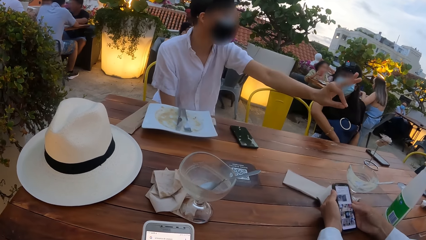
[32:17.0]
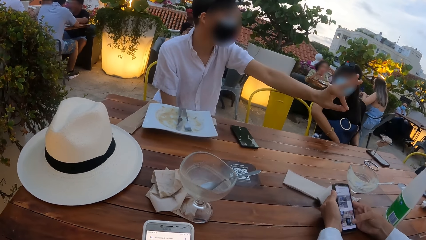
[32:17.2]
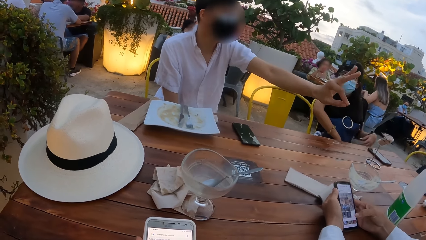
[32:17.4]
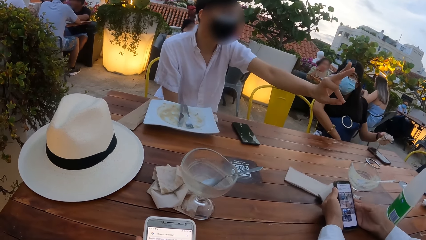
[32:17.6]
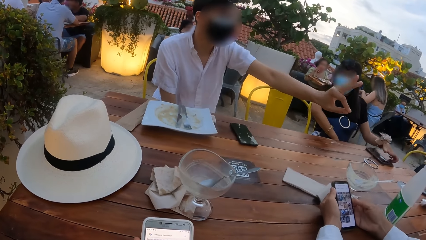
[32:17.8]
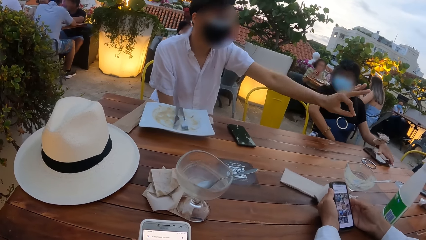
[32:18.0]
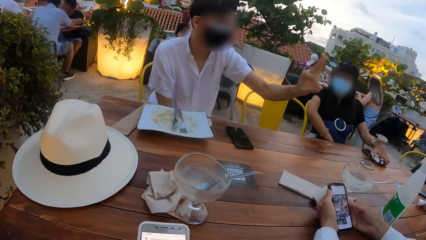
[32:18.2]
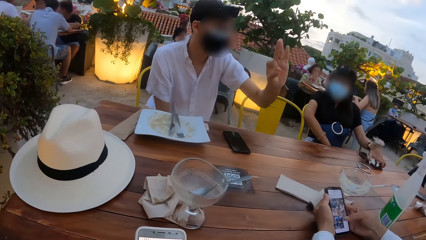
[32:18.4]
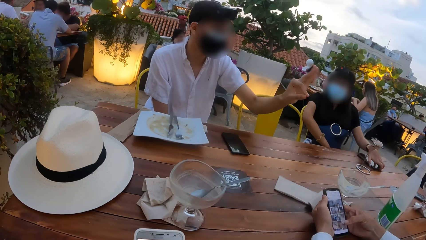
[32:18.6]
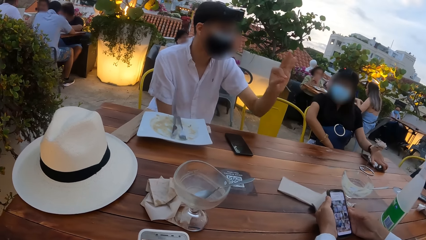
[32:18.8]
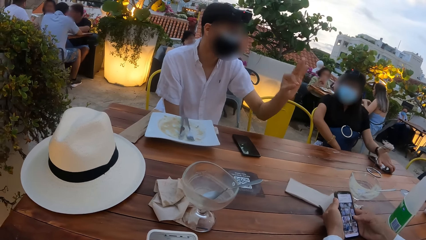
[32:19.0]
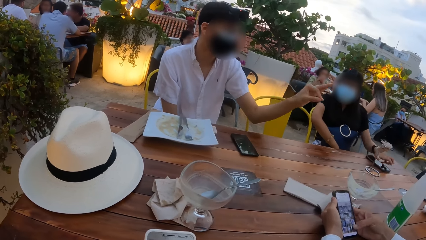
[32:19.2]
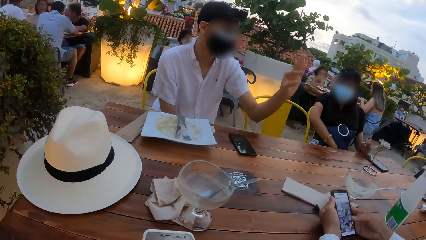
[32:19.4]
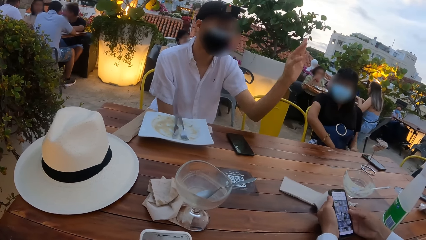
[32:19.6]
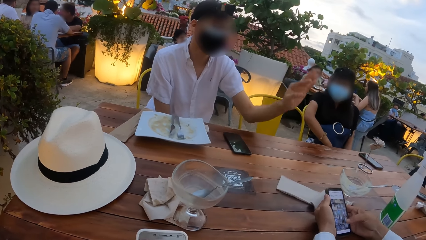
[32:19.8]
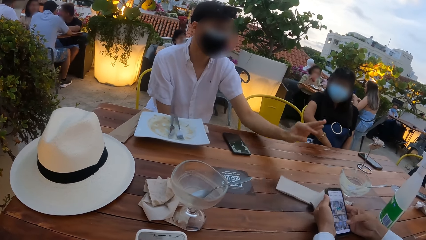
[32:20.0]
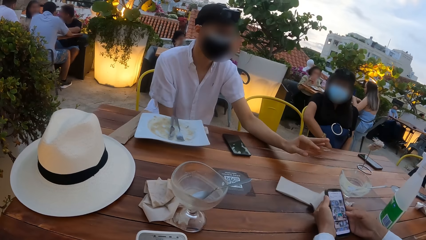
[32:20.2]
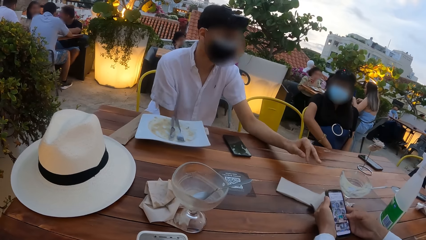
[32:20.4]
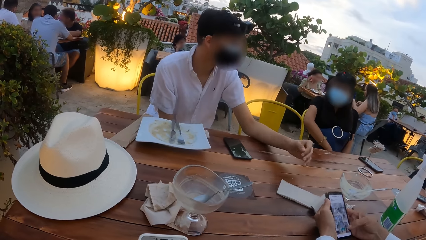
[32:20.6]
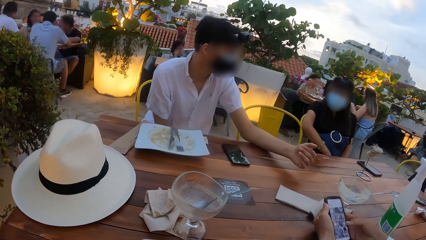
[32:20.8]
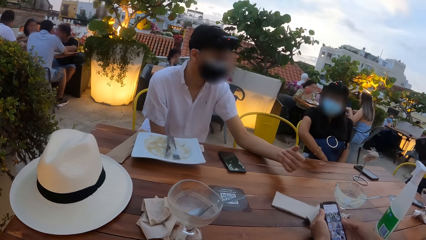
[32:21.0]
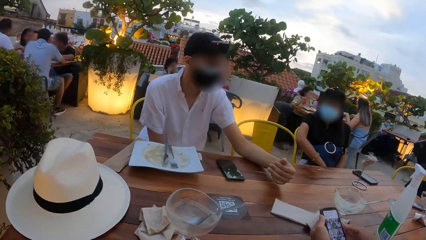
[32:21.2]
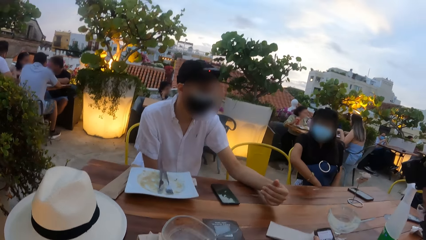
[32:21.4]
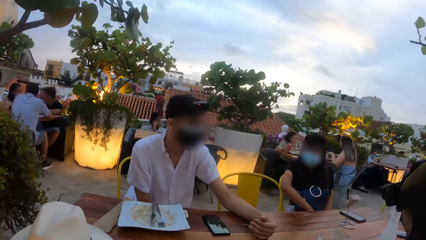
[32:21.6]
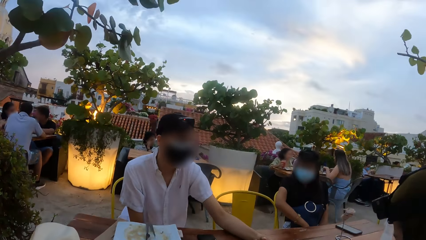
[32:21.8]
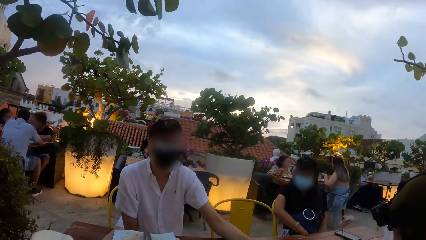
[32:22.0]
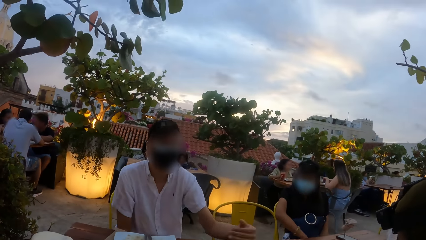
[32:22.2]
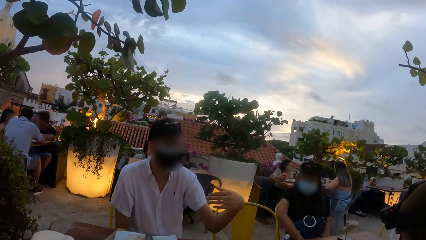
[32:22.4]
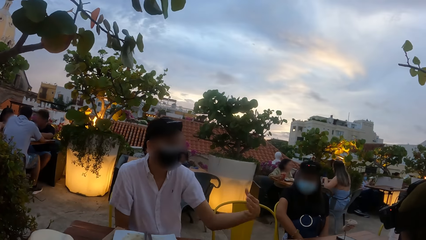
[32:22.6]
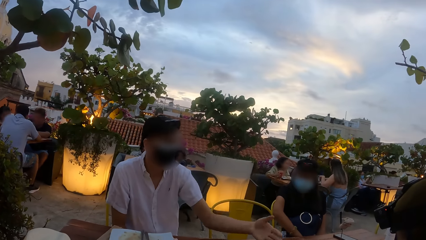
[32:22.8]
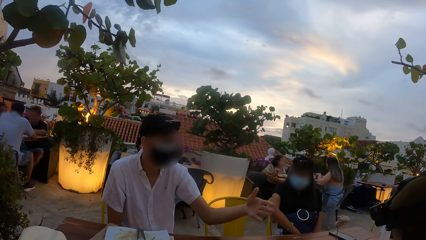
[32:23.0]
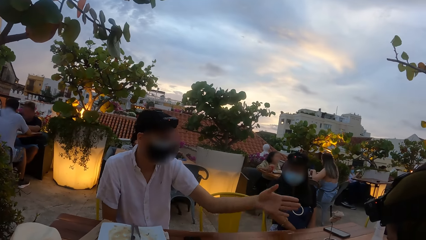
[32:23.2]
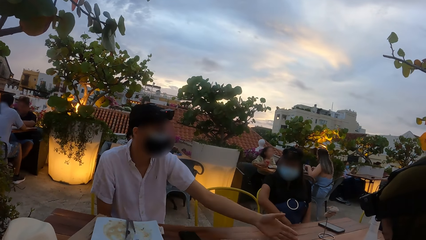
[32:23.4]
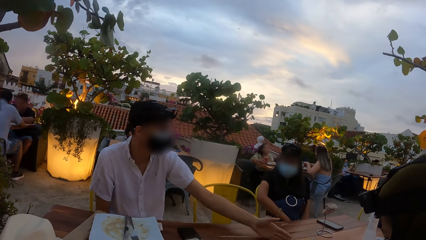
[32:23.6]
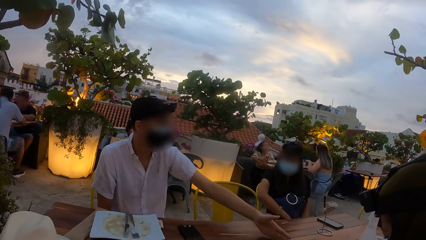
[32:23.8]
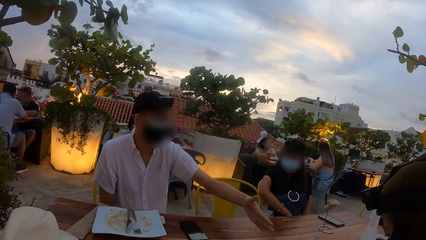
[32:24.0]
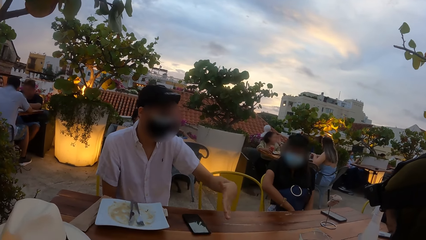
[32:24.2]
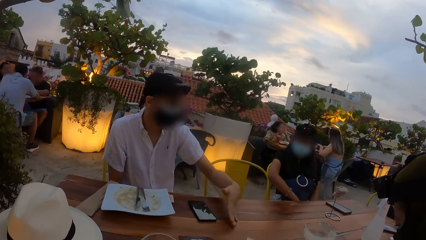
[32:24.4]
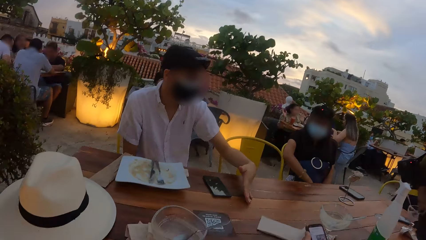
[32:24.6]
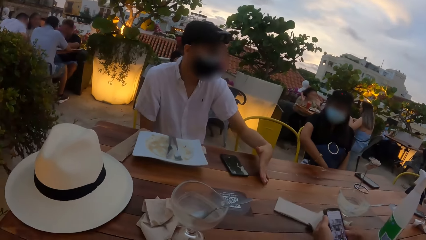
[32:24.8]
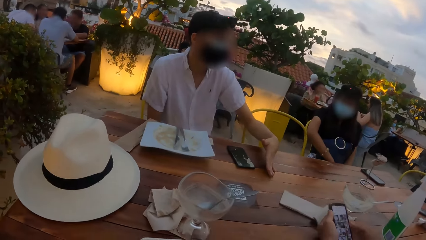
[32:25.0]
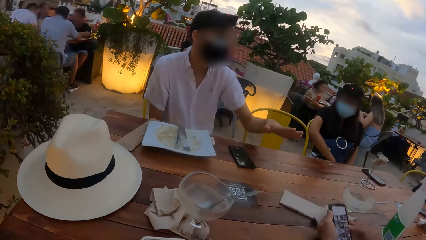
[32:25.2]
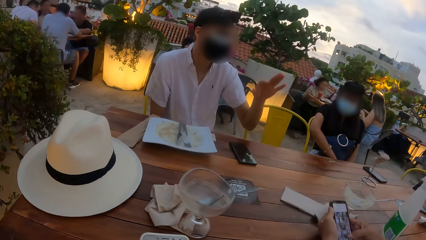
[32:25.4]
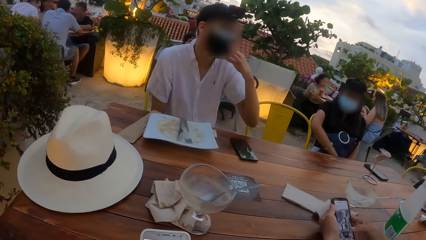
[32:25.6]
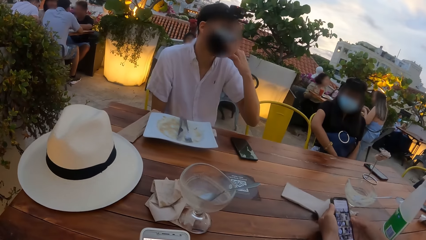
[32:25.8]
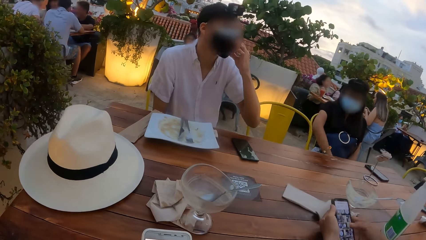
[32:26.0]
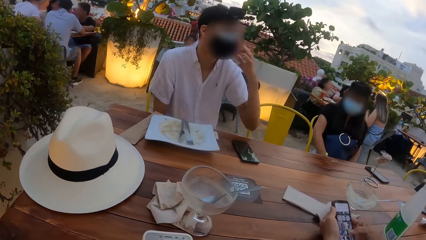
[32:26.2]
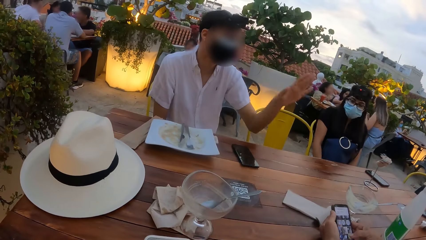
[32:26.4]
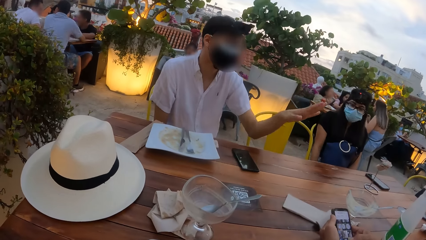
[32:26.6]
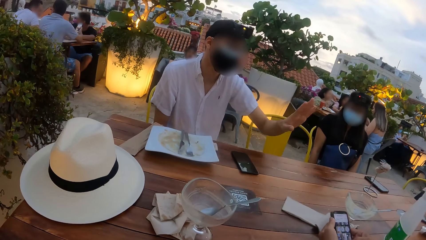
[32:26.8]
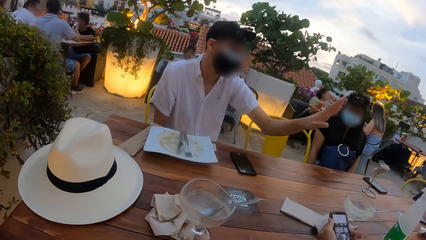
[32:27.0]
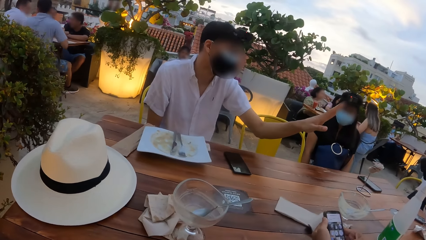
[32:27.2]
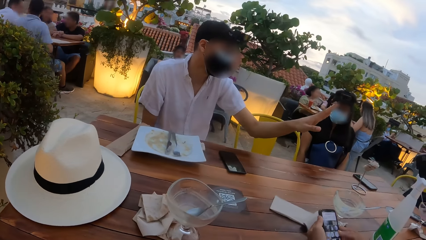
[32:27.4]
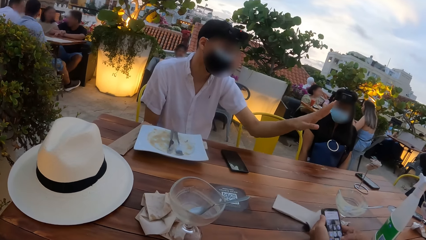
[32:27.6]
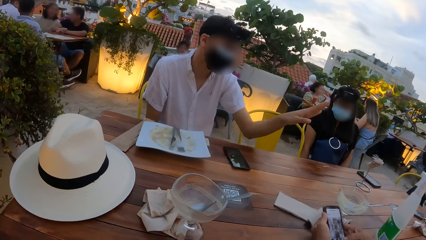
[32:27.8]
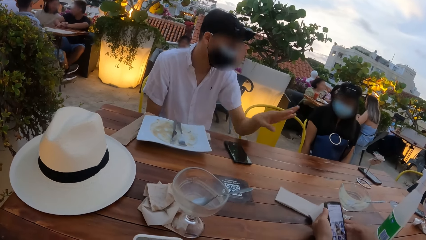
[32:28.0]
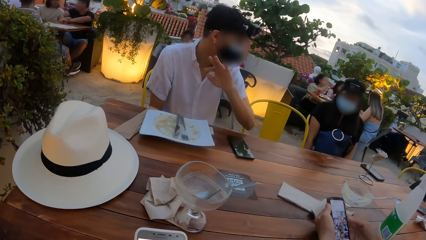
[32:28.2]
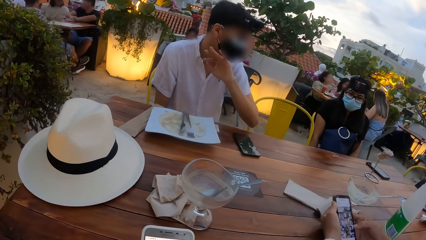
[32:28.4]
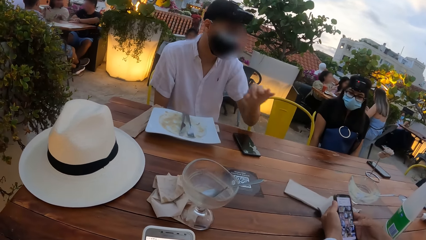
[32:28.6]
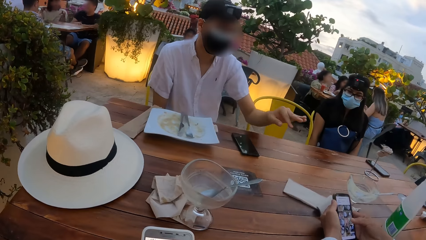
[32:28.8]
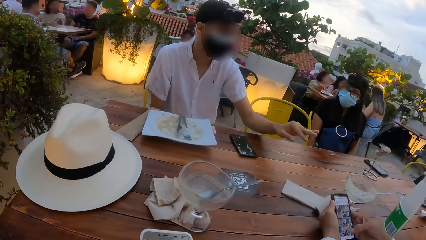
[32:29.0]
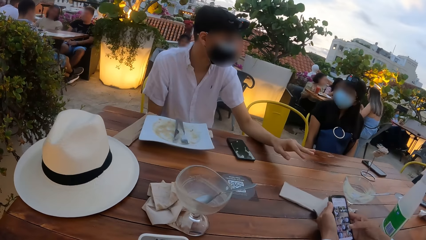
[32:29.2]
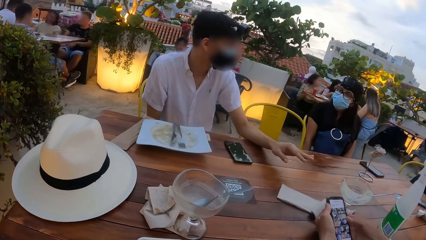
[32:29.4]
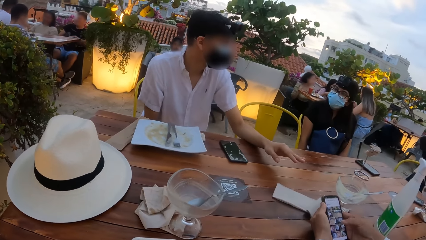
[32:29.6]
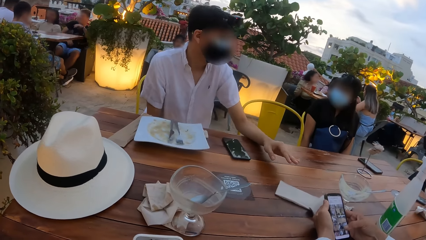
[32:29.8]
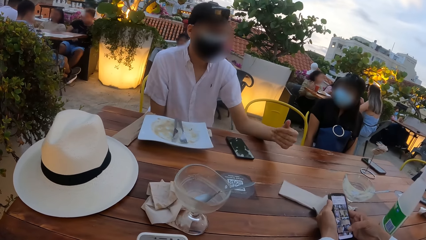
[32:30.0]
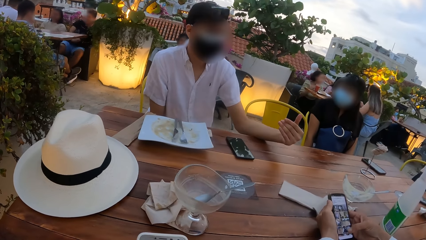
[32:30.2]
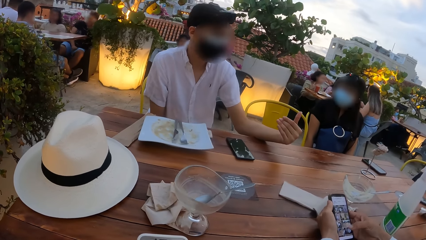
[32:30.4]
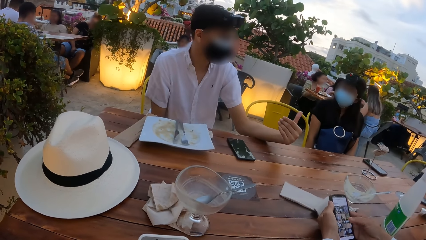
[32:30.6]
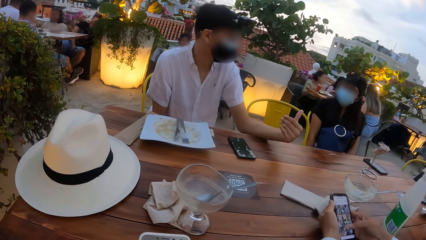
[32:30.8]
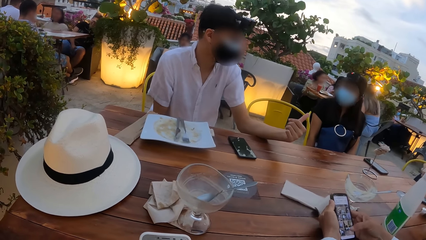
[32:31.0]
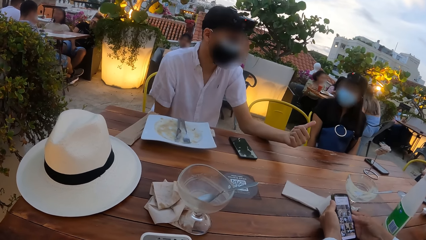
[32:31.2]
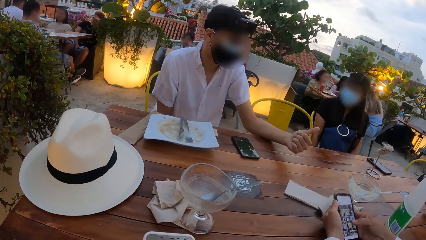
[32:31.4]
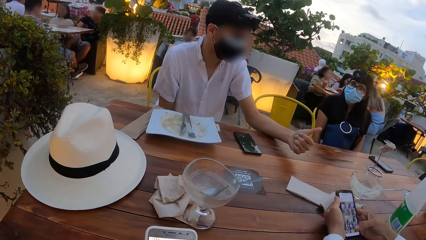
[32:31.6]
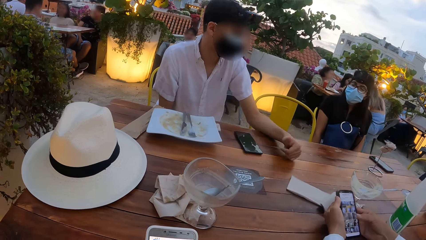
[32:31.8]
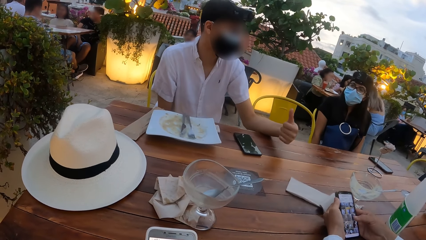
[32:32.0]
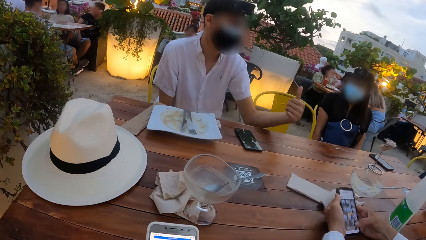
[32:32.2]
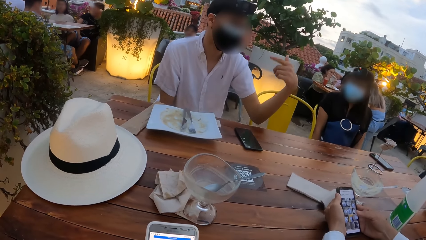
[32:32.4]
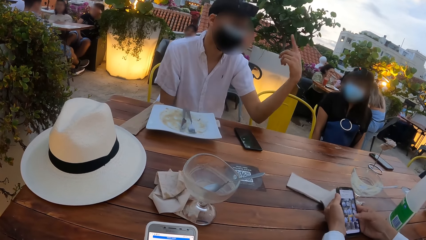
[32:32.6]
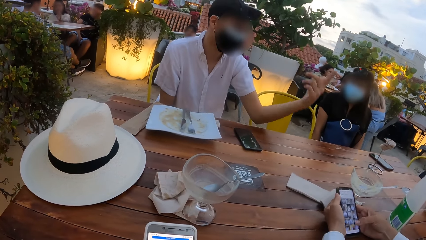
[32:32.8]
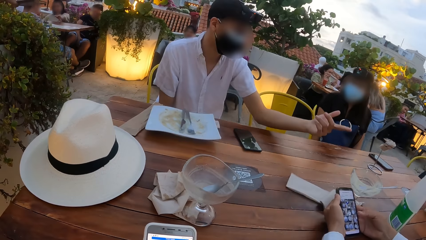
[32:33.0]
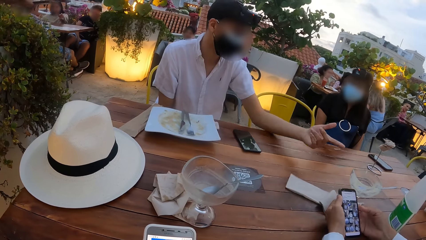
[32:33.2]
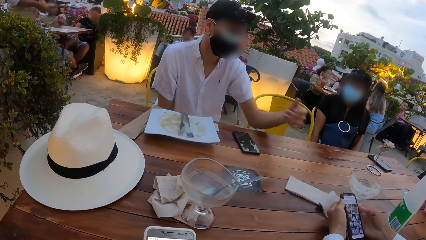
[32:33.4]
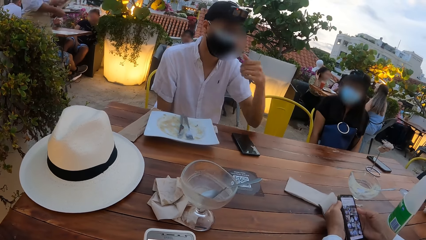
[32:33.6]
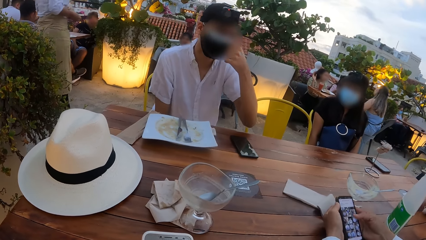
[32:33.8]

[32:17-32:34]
A man interacts with a woman, another man, another woman and the camera wearer. The first man gestures with his fingers. The woman operates the phone on the table with her left hand. She touches her phone. The camera wearer looks up in the sky. The man gestures with his hand. He touches the nose mask on his face with his left hand. He demonstrates with his hand.
